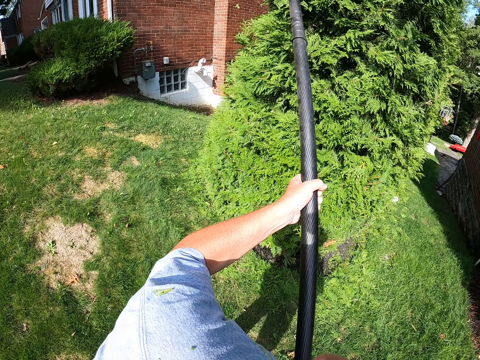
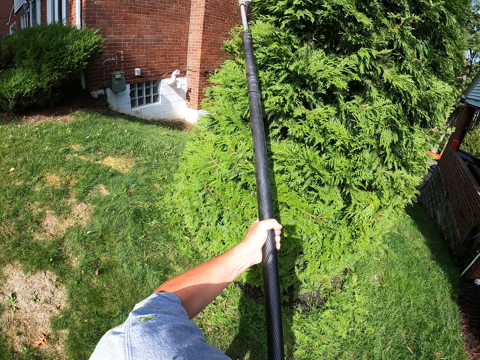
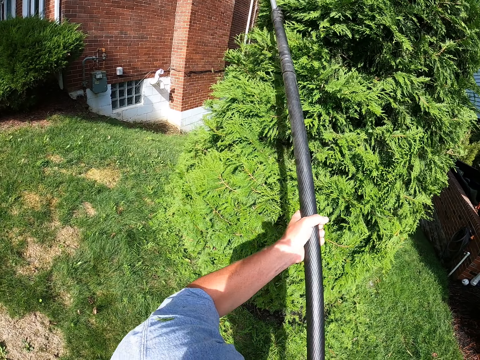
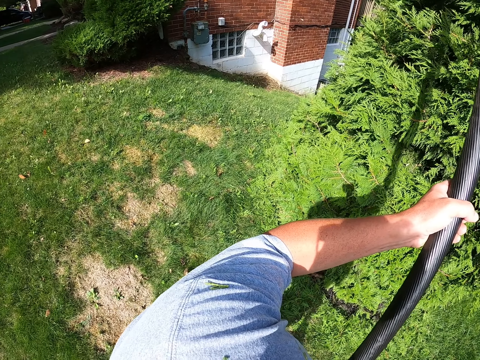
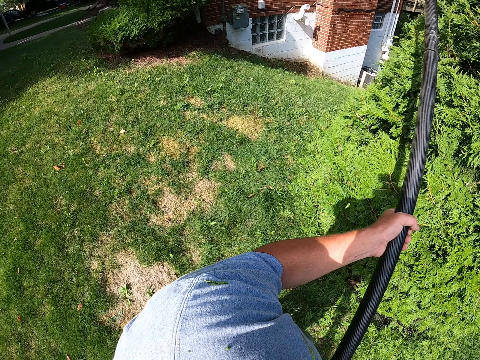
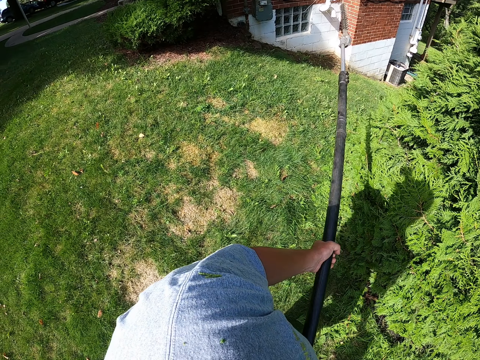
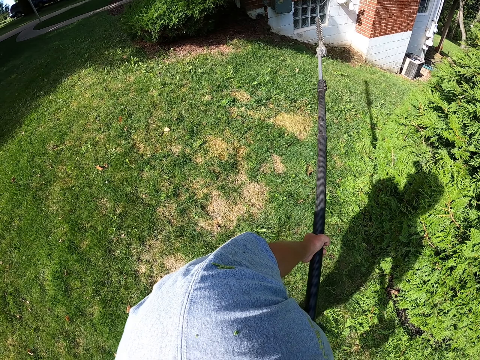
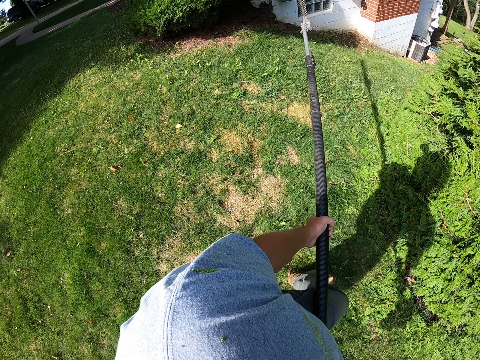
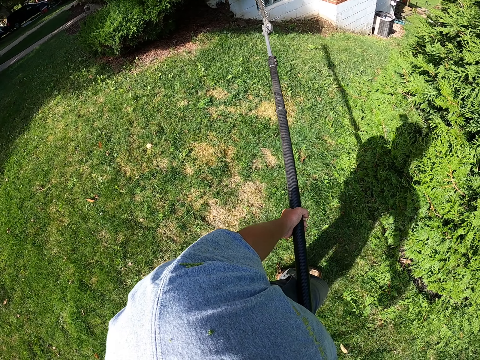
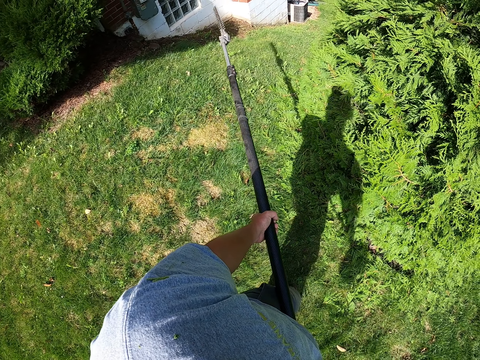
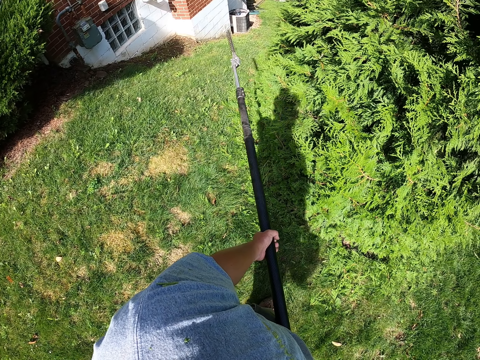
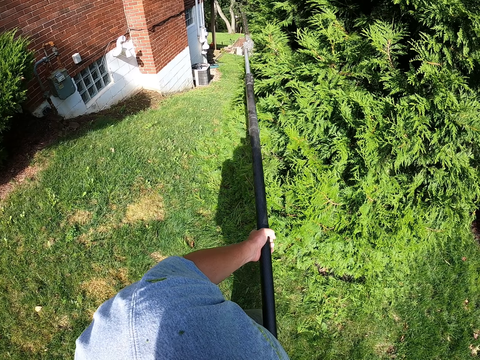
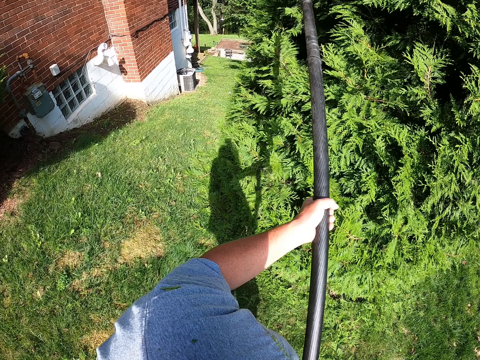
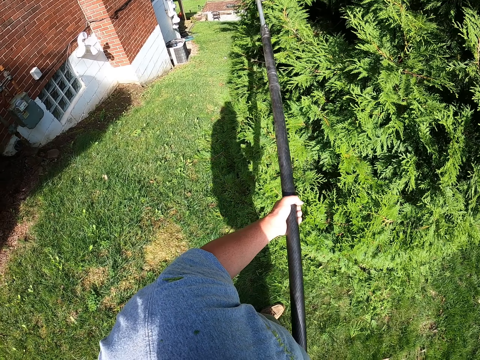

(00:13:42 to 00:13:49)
The camera wearer trims the other side of the fence.

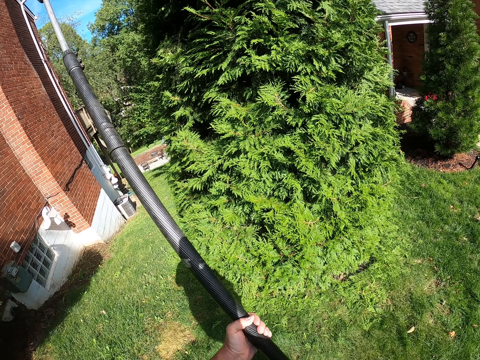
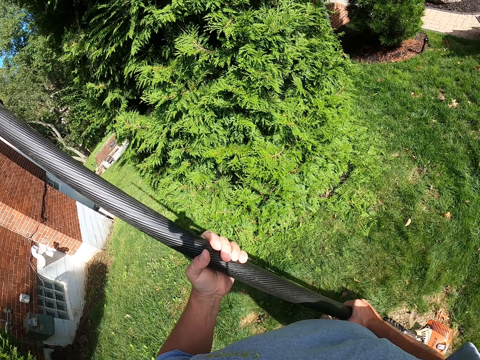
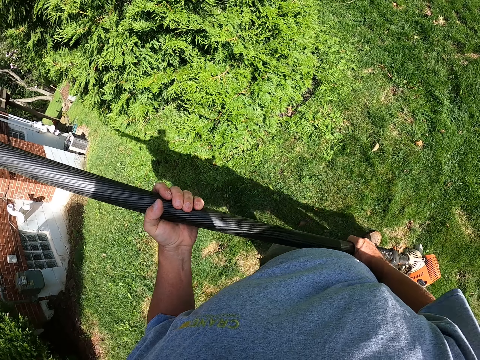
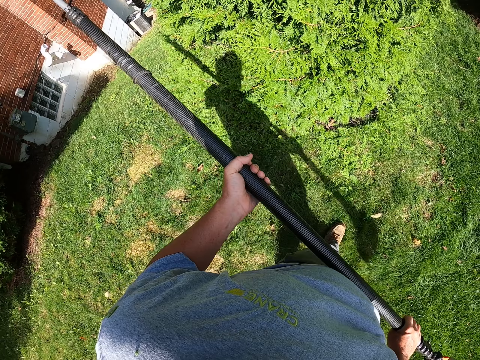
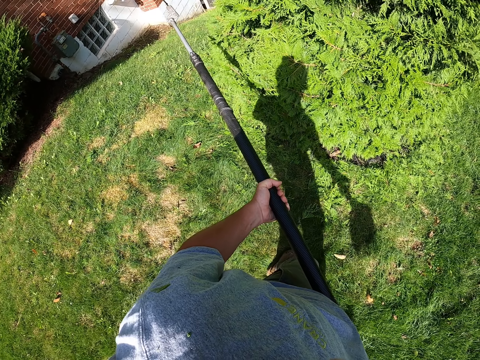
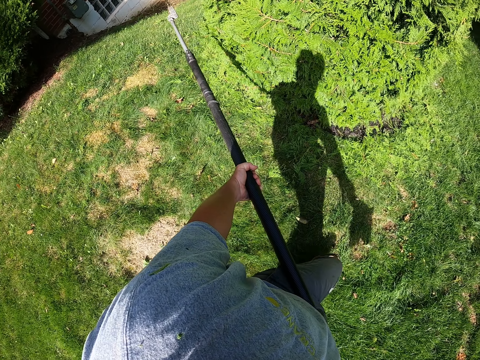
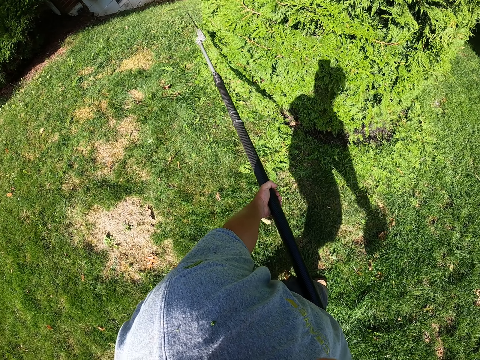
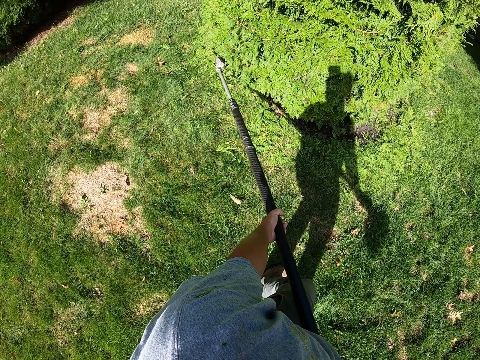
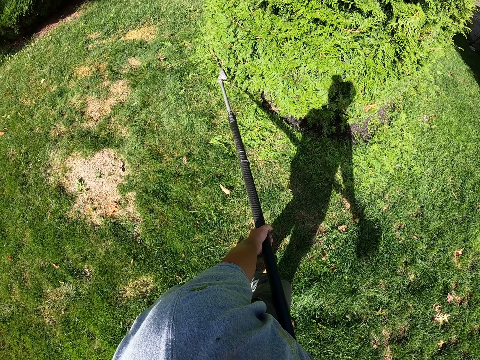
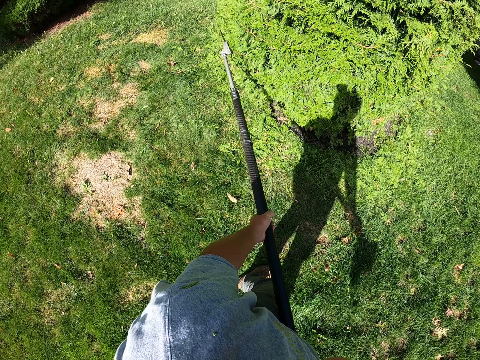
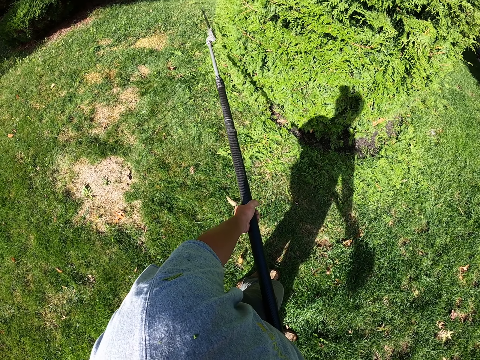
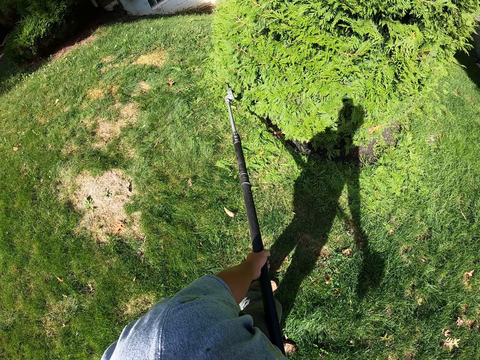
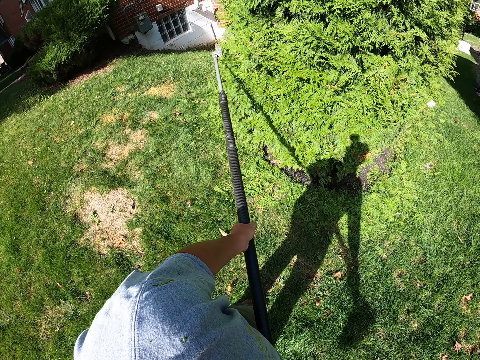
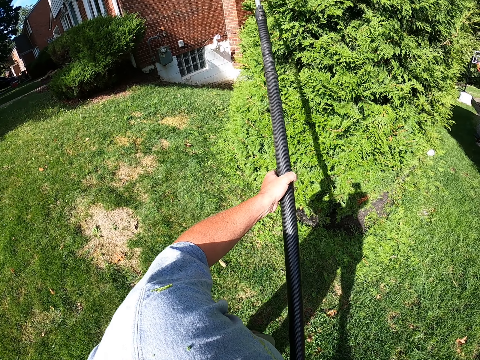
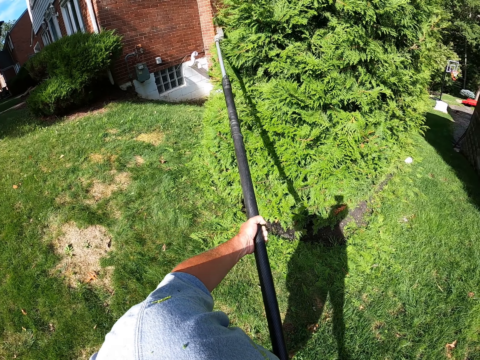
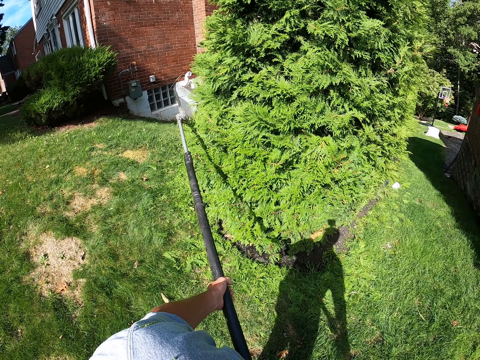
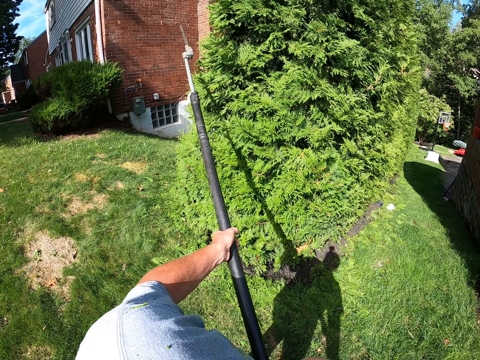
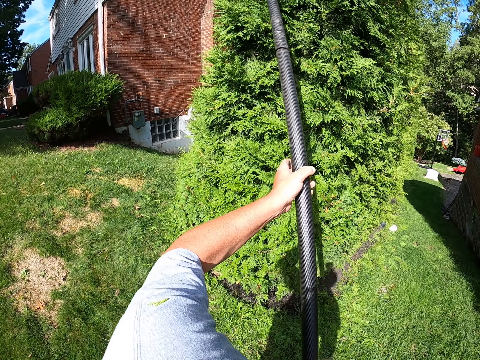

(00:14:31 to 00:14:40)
The camera wearer trims the fence with a hedge trimmer.

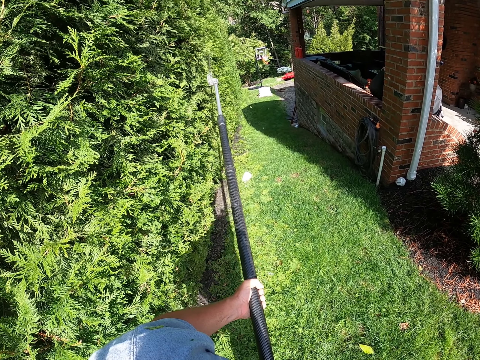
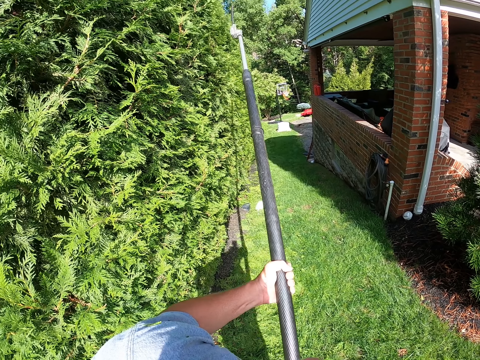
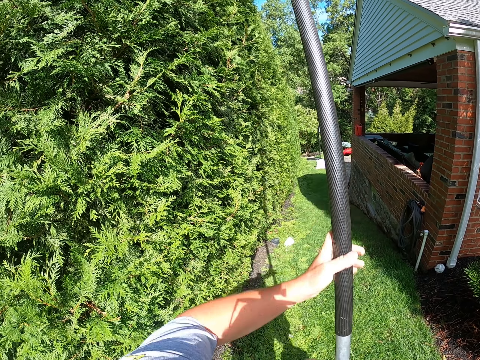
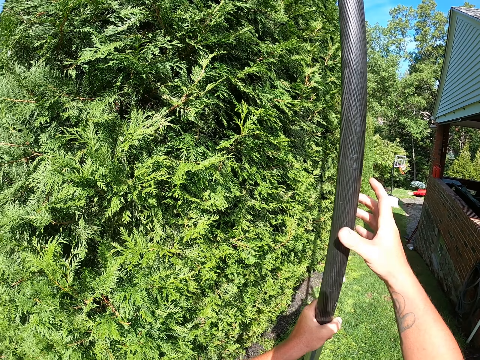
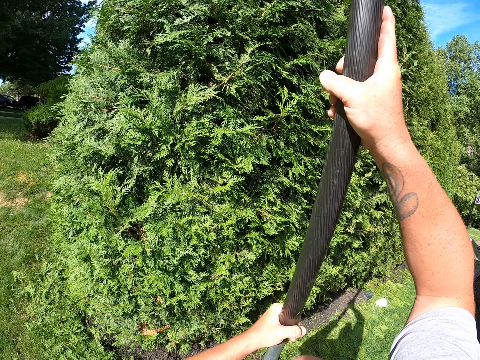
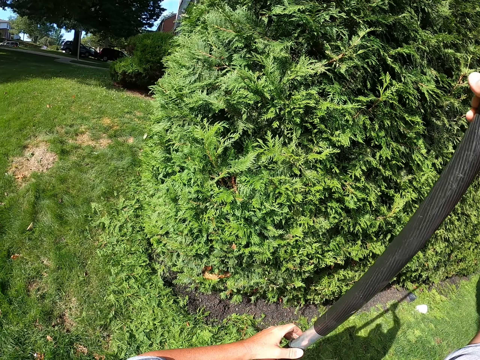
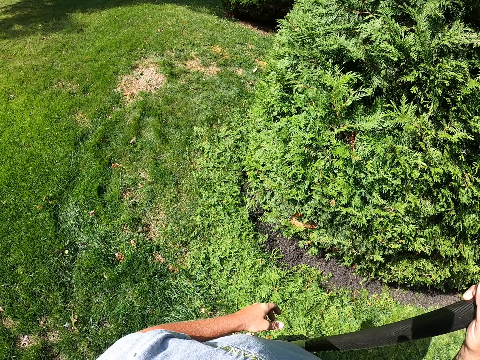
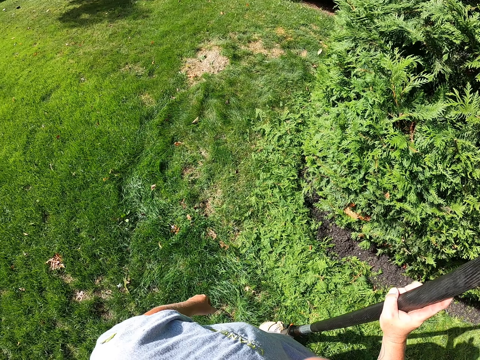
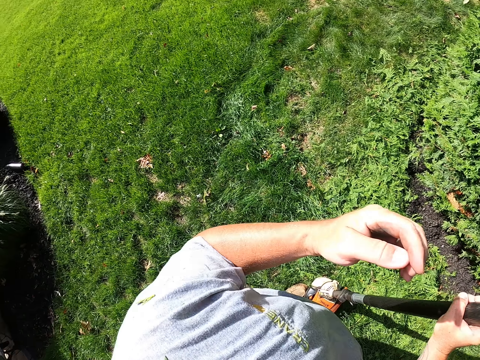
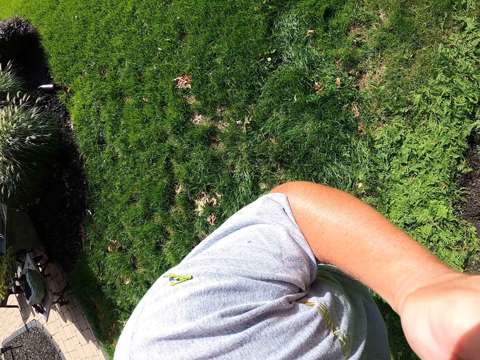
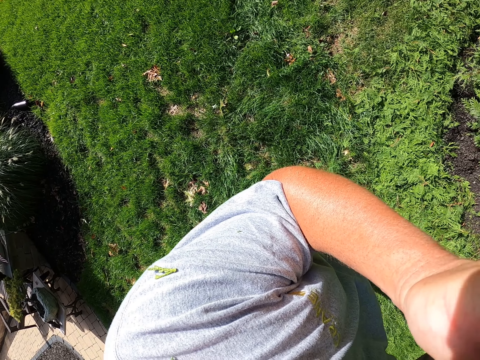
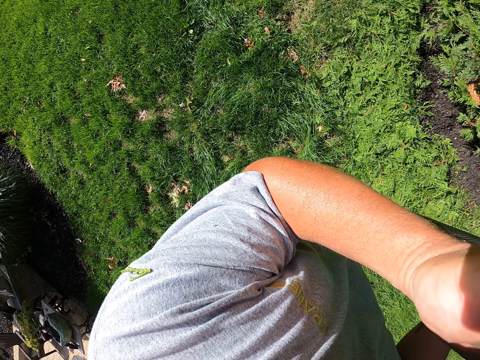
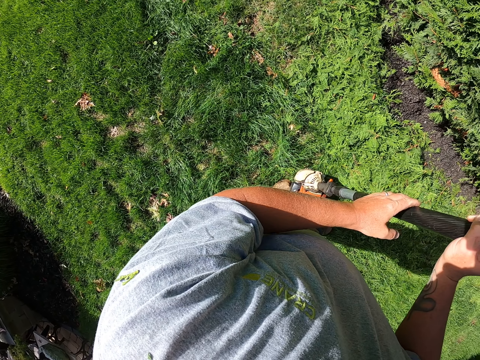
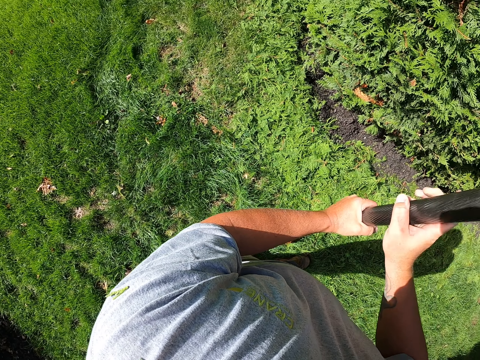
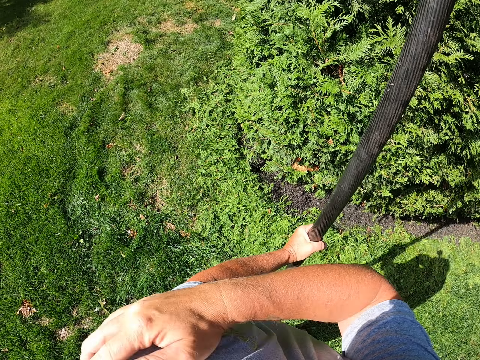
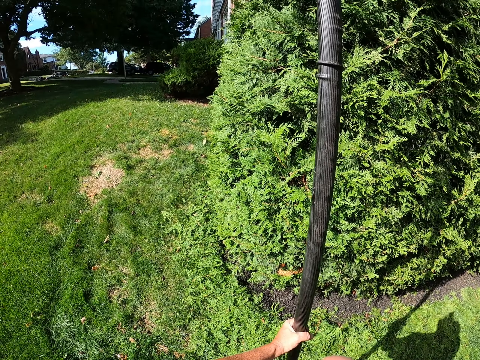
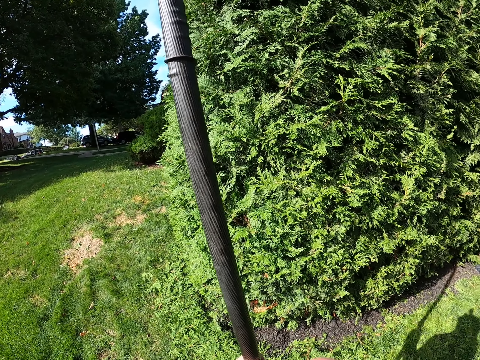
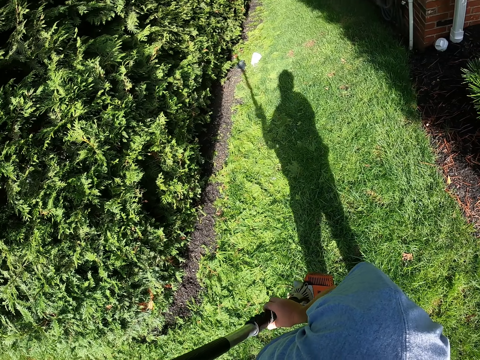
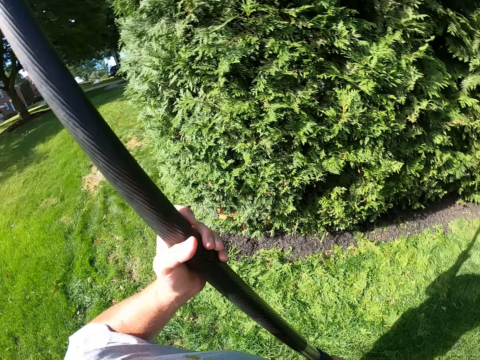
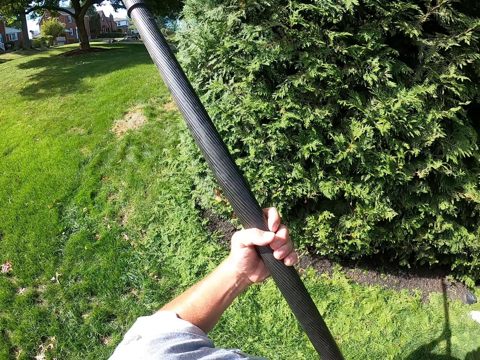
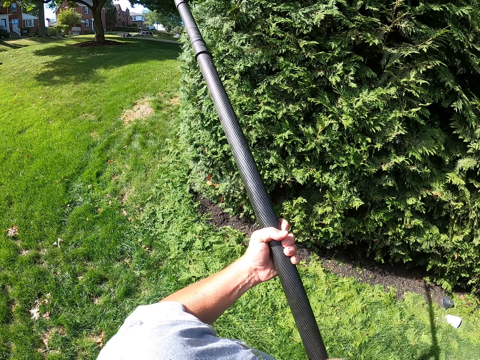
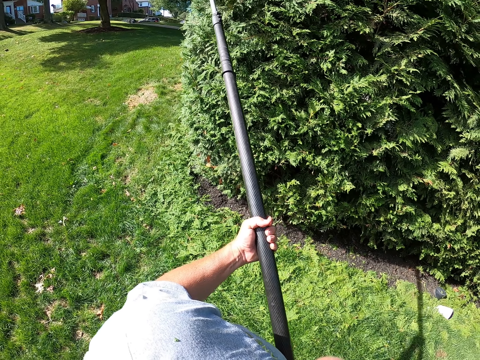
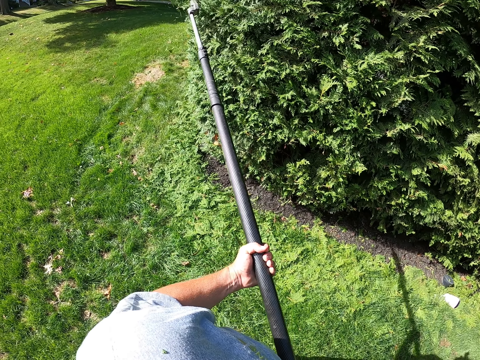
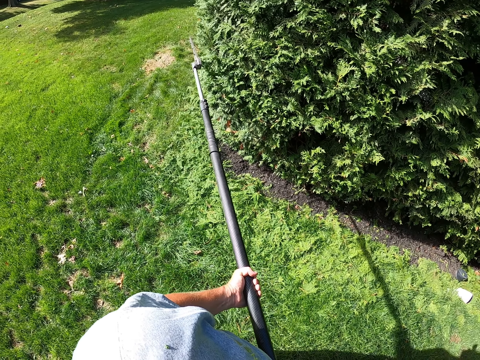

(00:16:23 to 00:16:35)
The camera wearer adjusts the machine. They put the hedge trimmer down. They scratch their face. They walk around. They trim the fence with the hedge trimmer.
